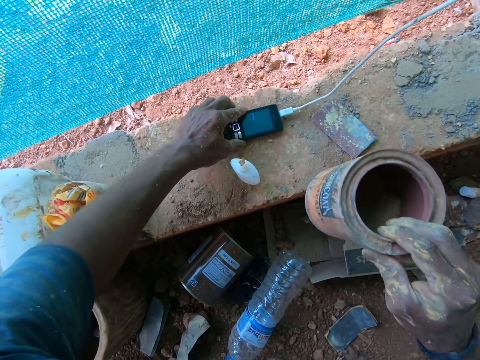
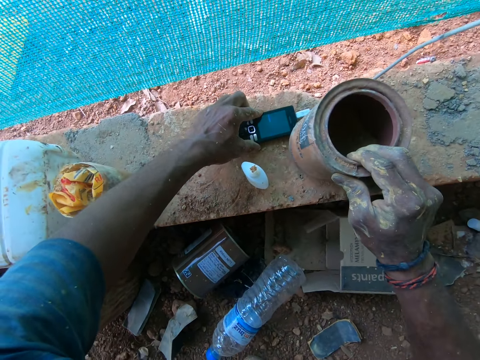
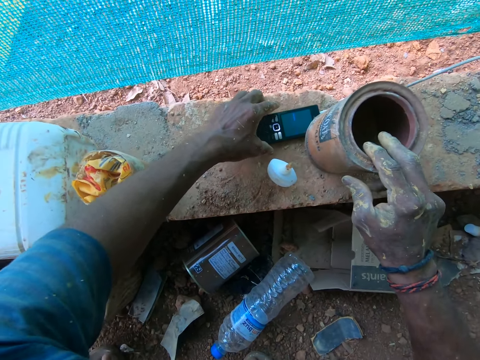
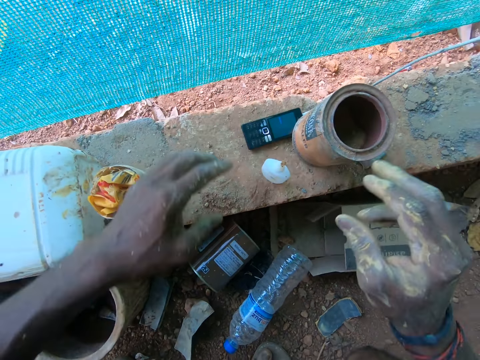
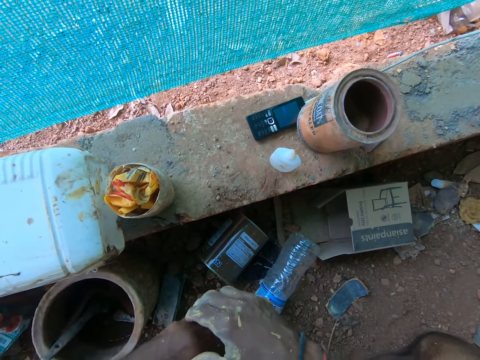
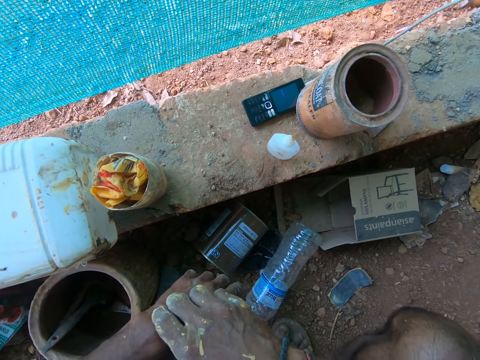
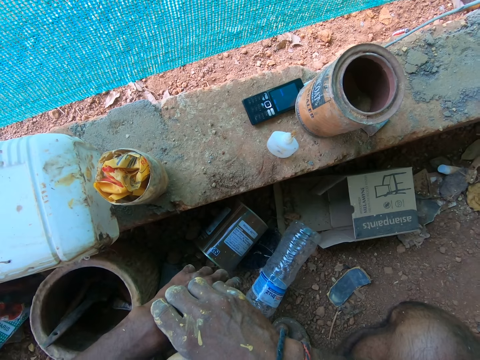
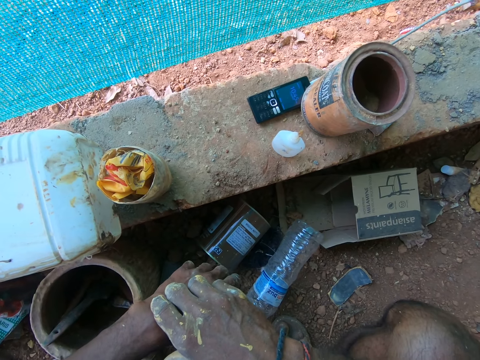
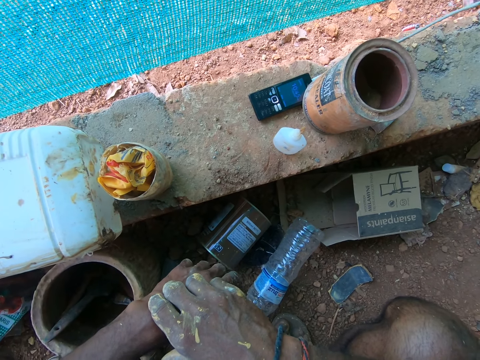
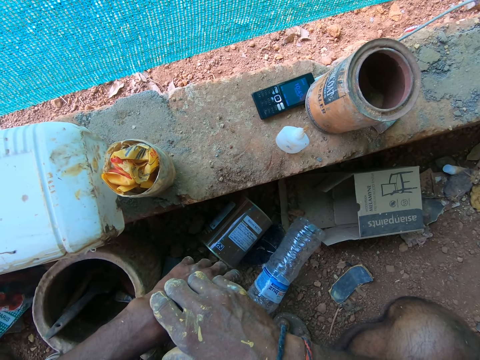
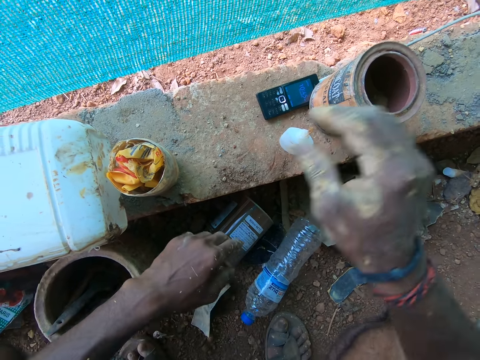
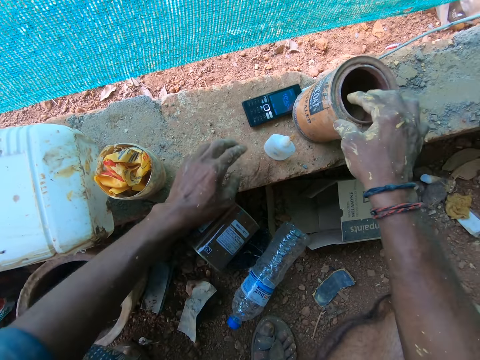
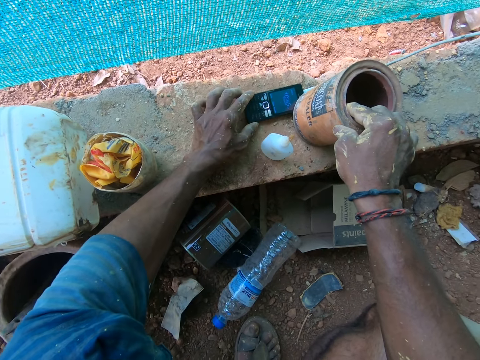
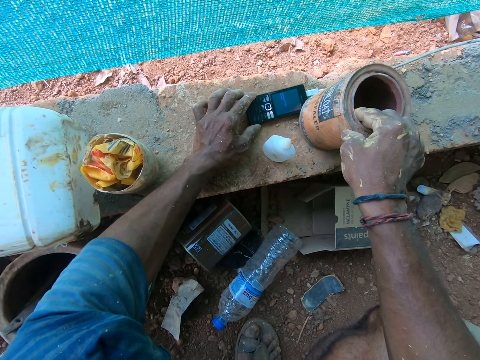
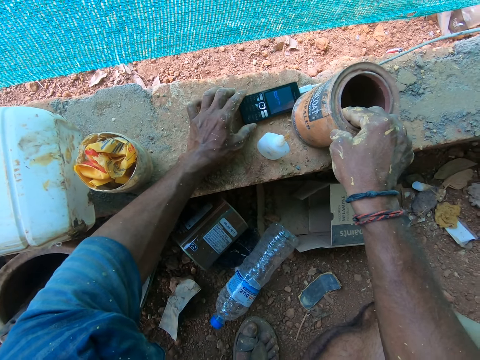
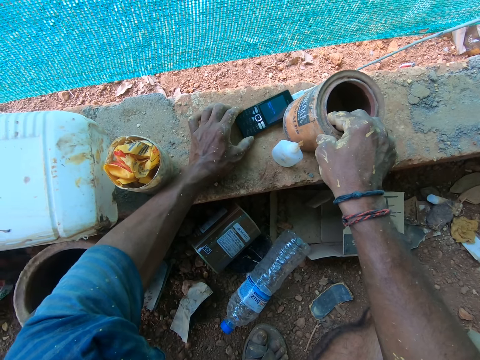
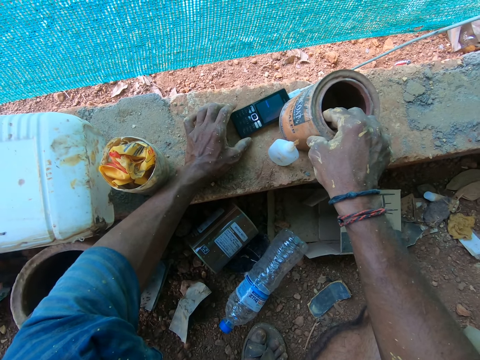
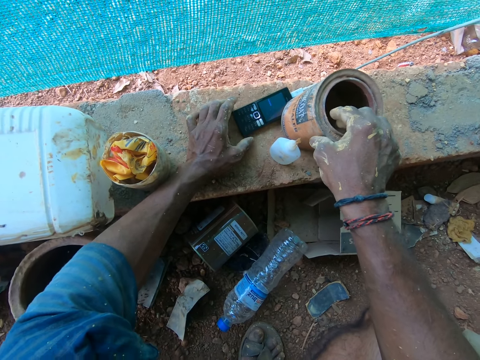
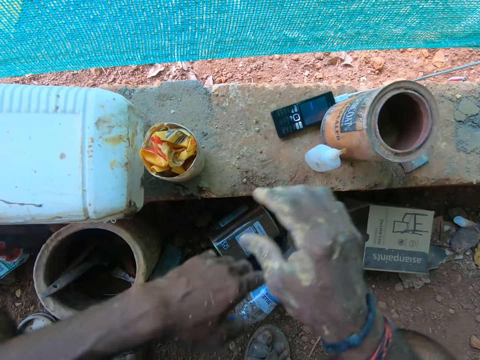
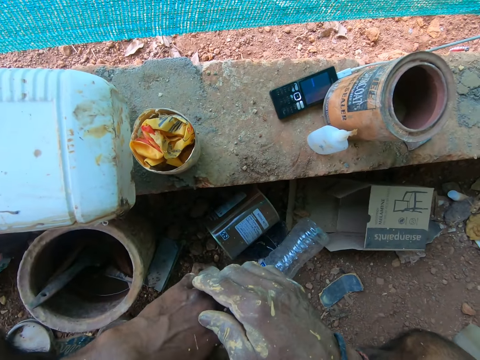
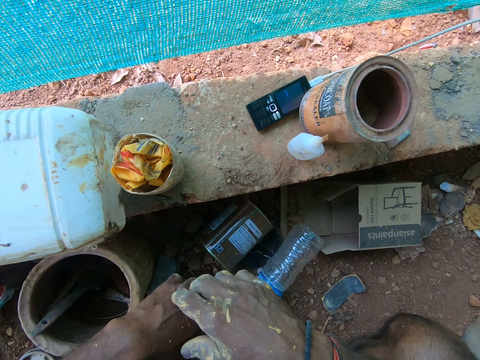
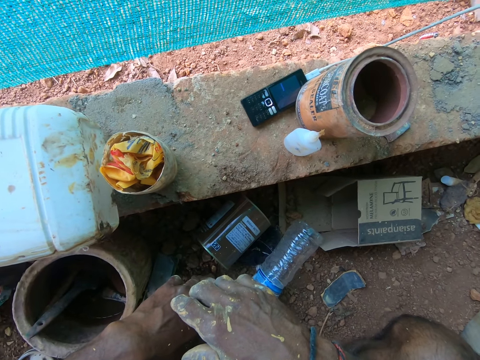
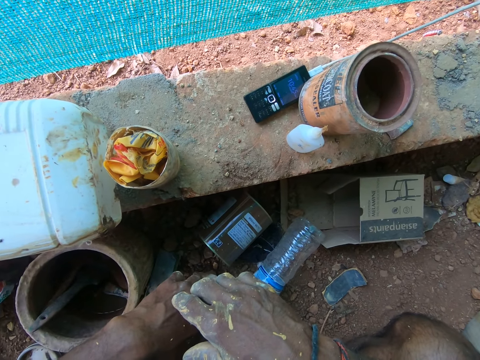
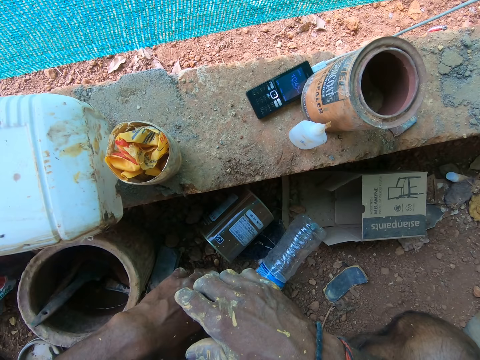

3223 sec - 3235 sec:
The camera wearer places the phone on the concrete pavement with his left hand. He places the container on the phone with his right hand. He moves the phone and the charger. He holds the container on the concrete pavement with his right hand. He adjusts the phone and the container on the concrete pavement with his hands.

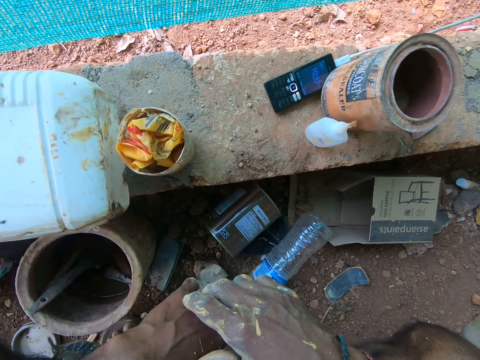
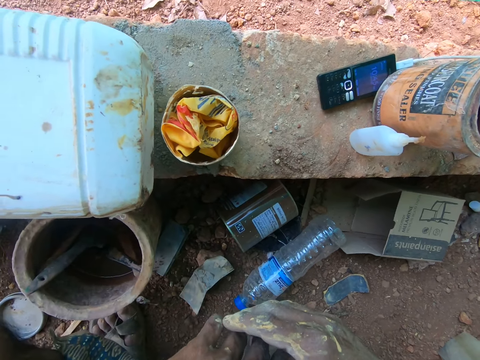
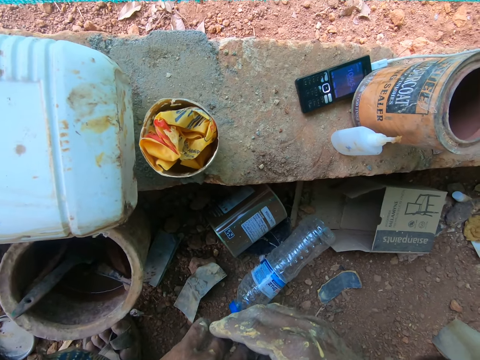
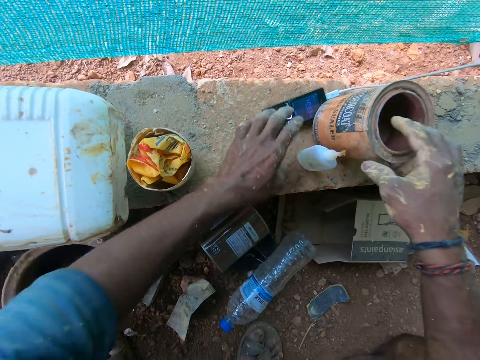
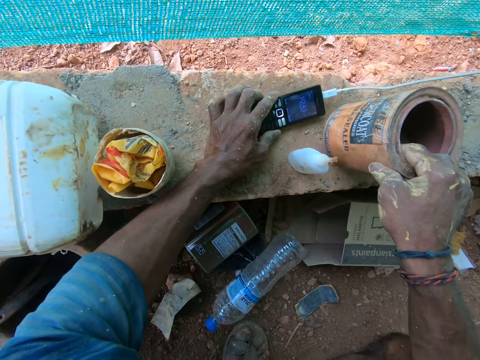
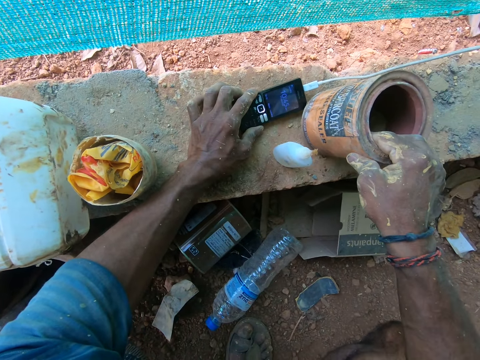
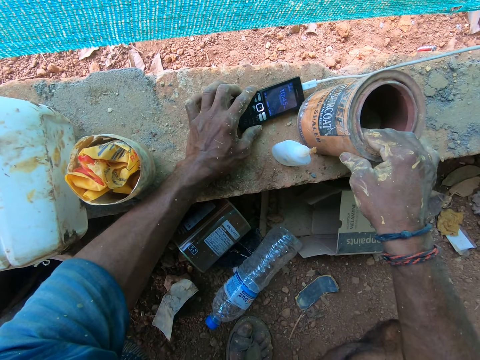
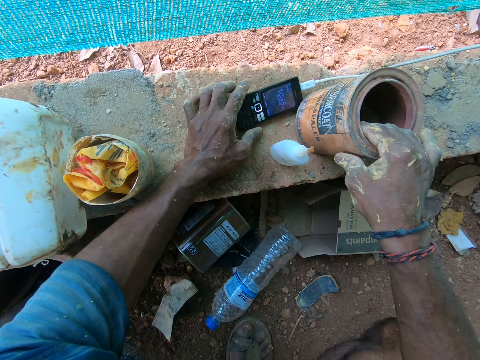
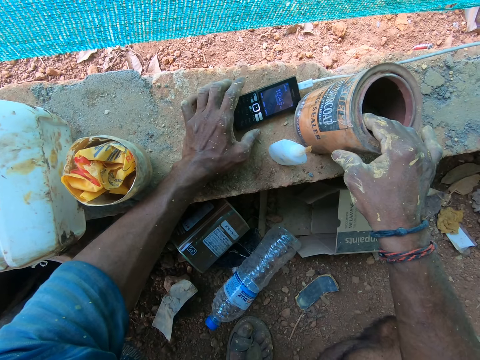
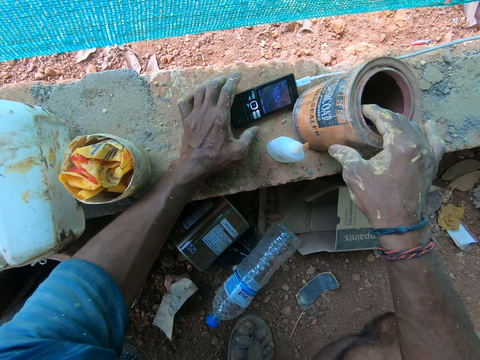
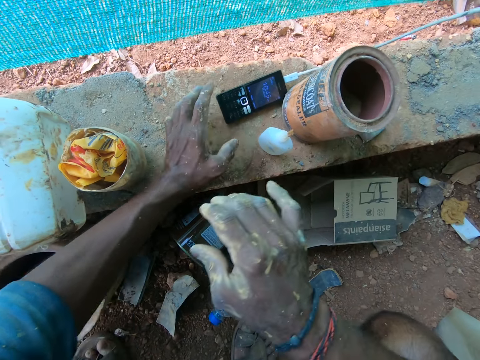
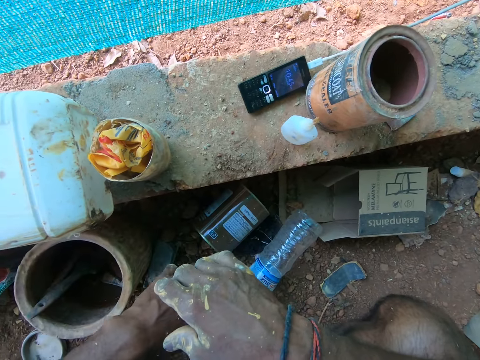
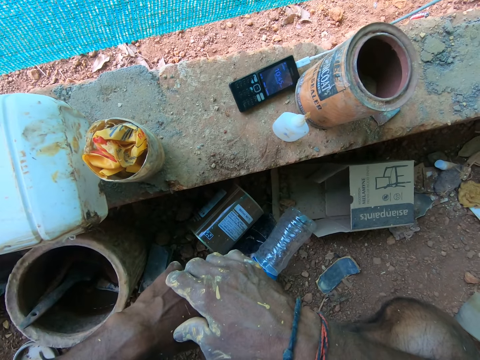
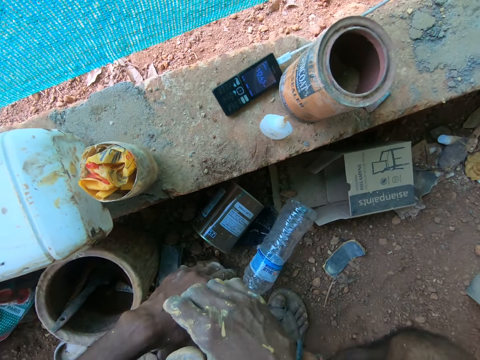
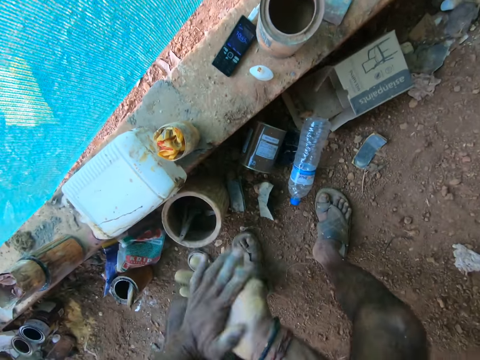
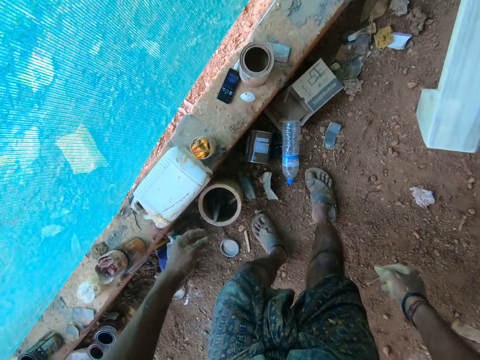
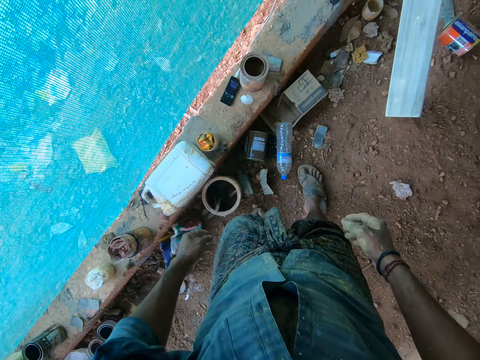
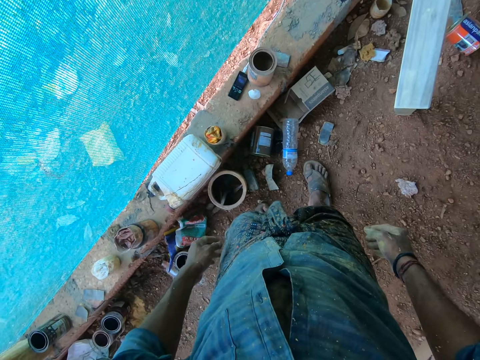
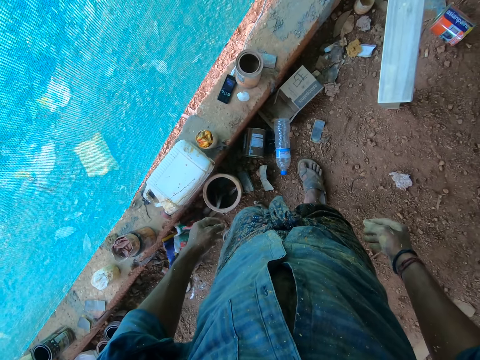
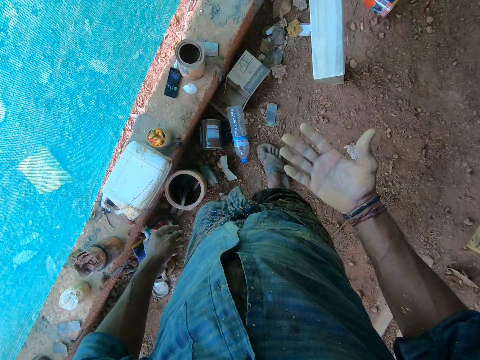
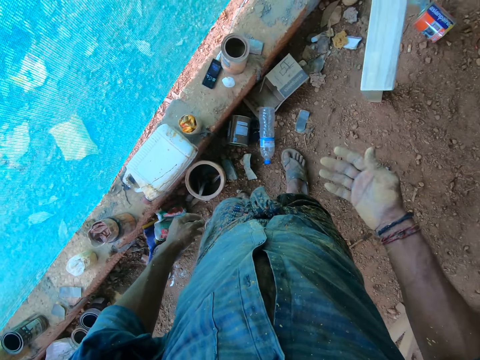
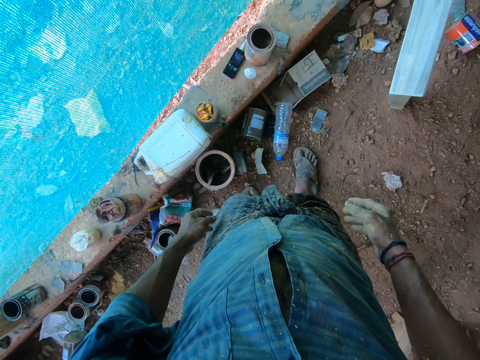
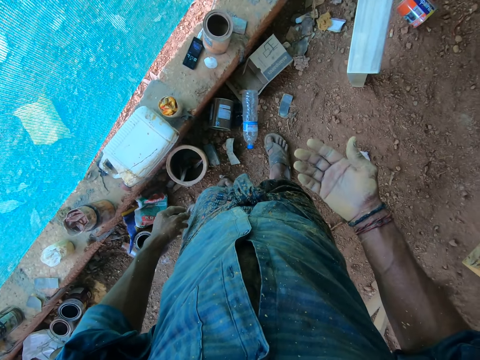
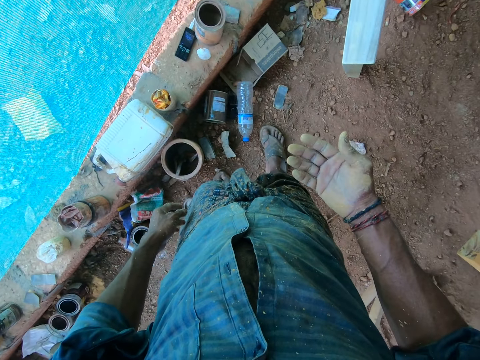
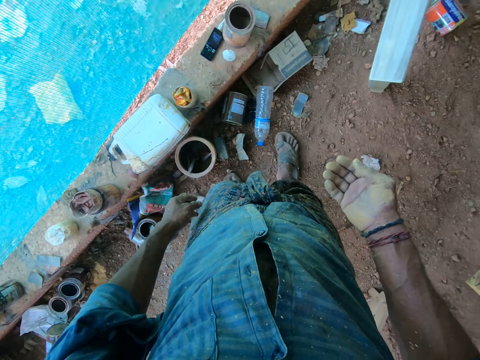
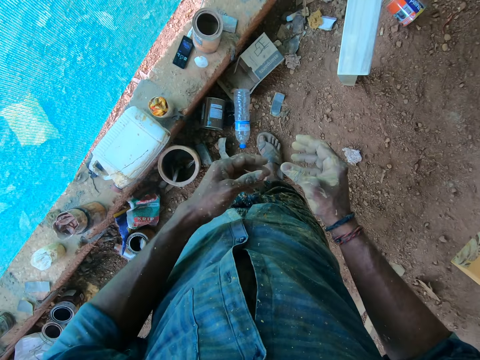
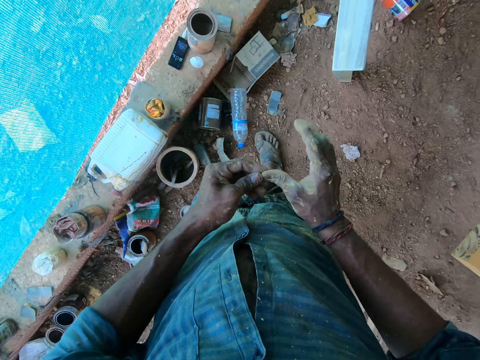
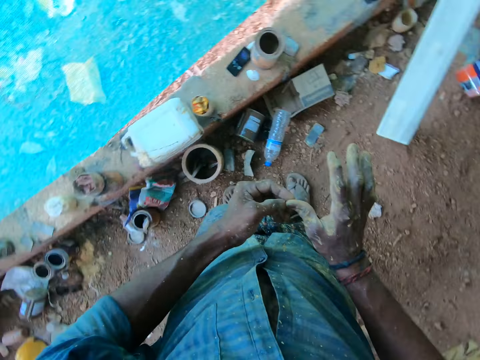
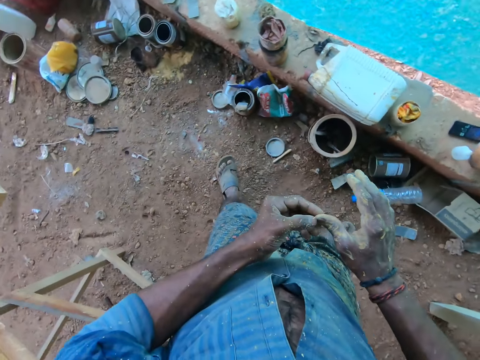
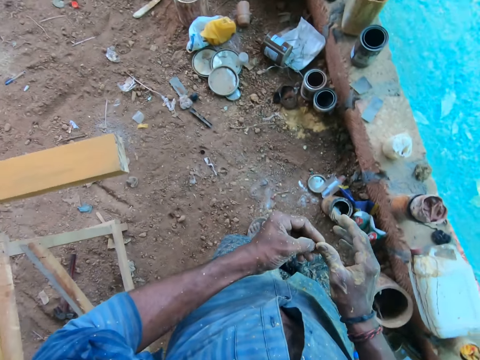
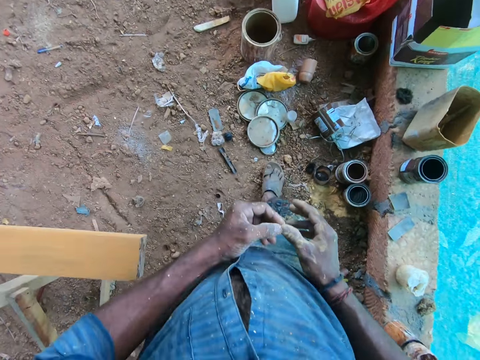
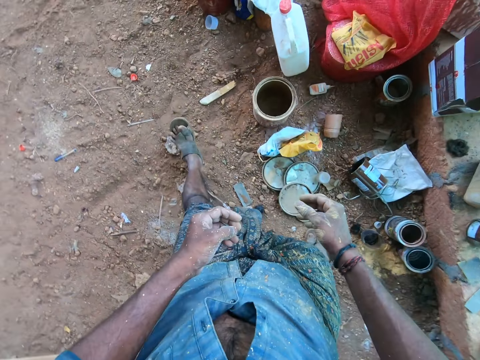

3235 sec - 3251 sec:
The camera wearer moves the can. He adjusts the phone and the container on the concrete pavement with his hands. He dusts his hands together. He rubs the hands together. He looks at the hand. He holds the finger. He scratches his right finger with his left hand.
